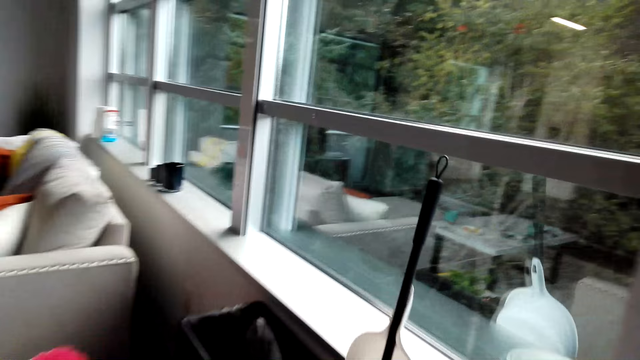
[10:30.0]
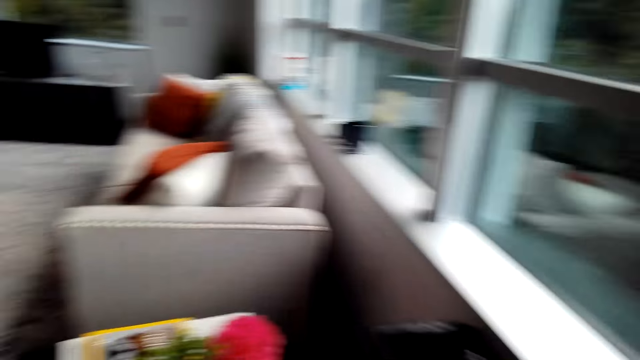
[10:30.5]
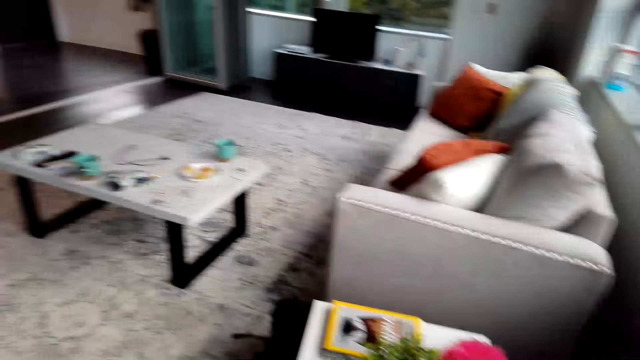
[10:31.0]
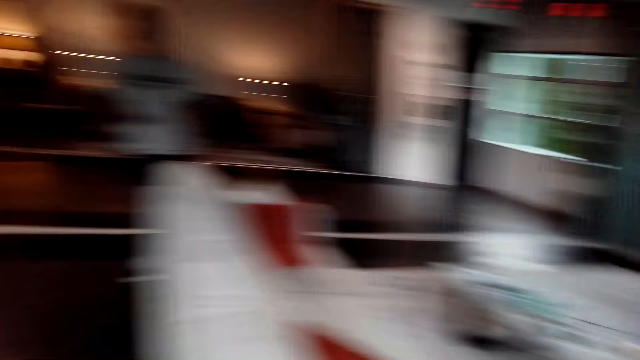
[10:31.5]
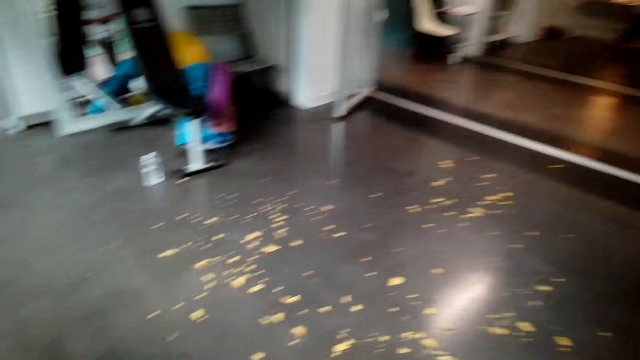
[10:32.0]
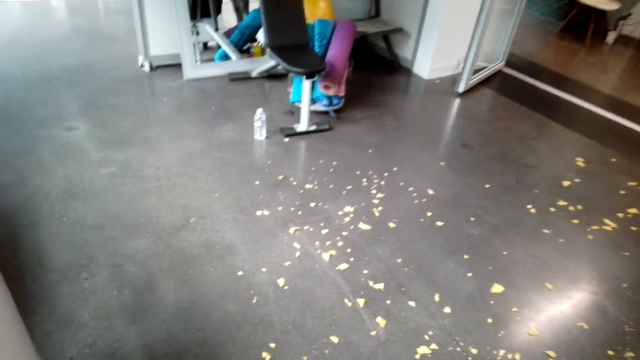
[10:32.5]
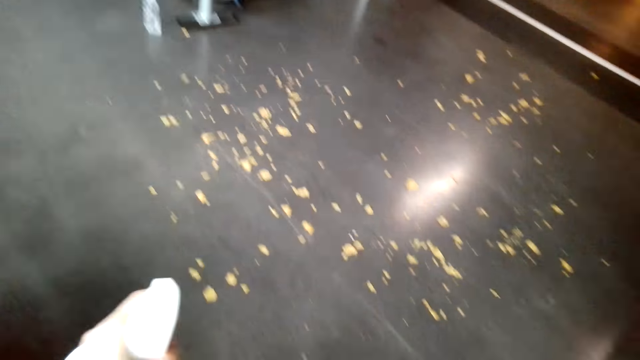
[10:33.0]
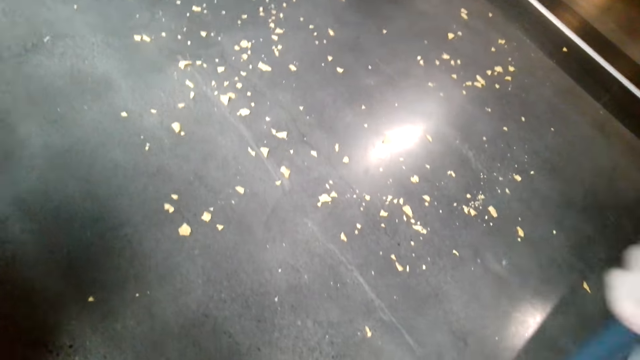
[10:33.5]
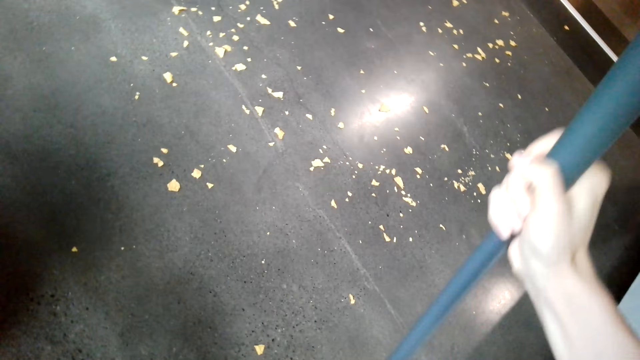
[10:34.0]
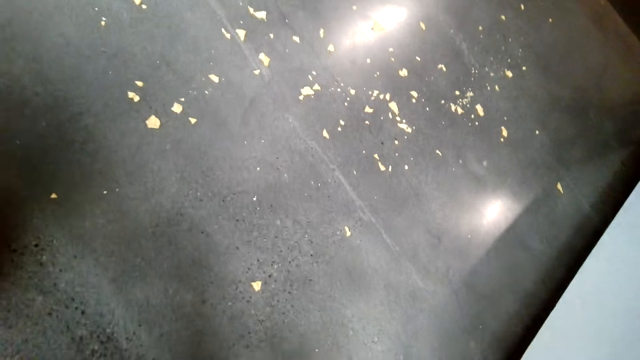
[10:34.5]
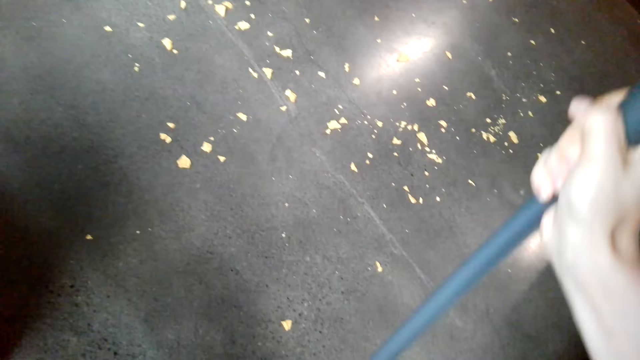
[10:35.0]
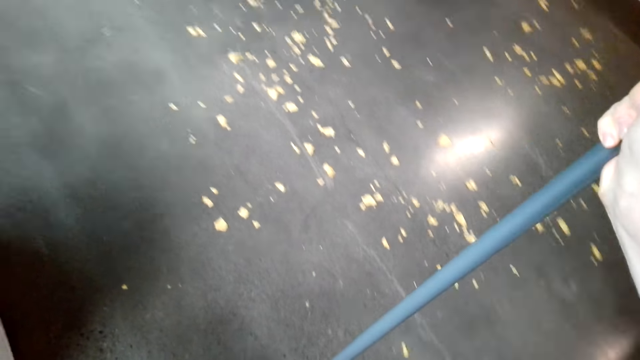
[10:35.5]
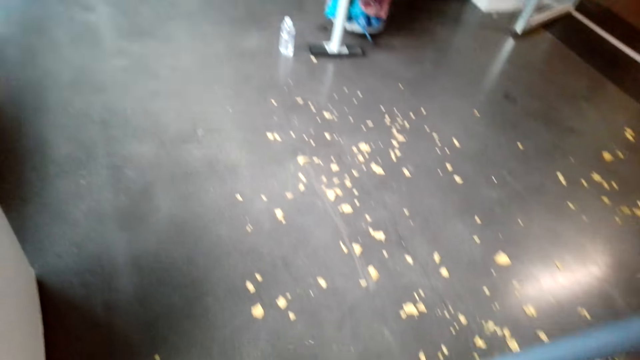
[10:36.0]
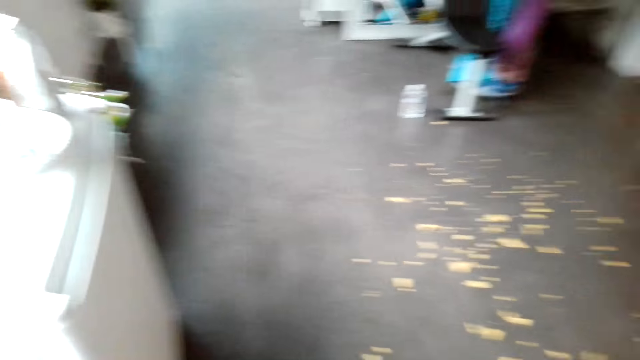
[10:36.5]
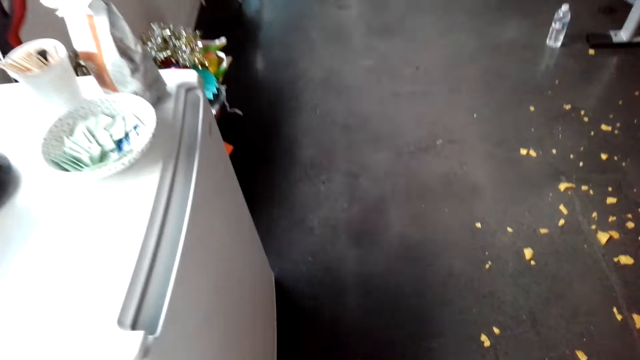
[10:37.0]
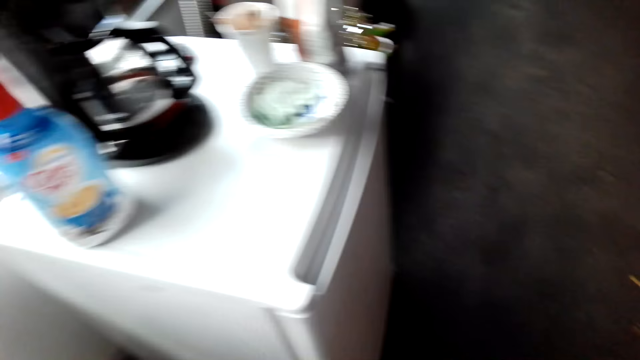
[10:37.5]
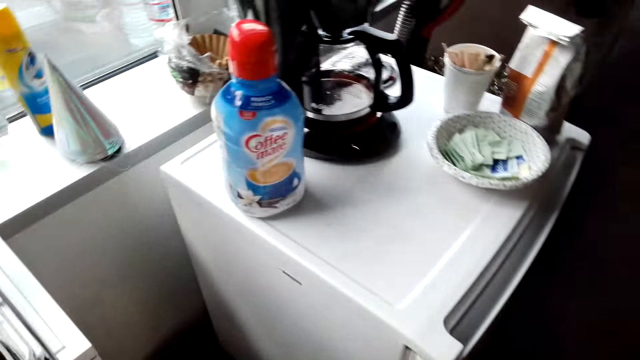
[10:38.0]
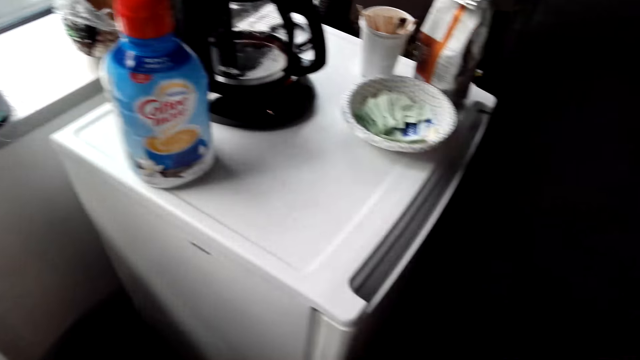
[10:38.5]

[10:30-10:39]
The camera wearer sweeps the floor.

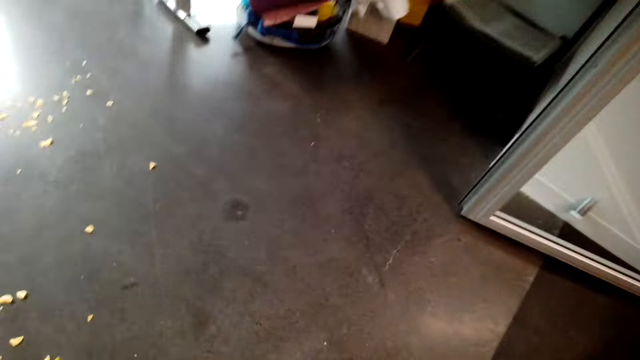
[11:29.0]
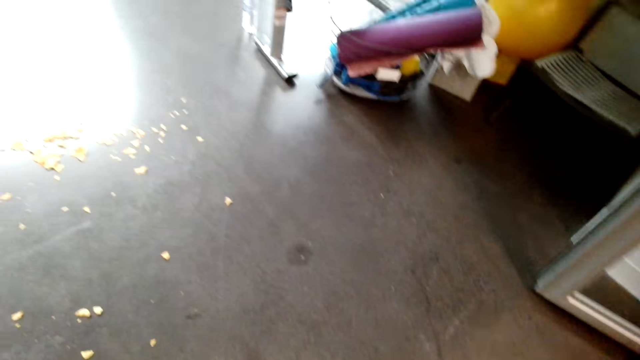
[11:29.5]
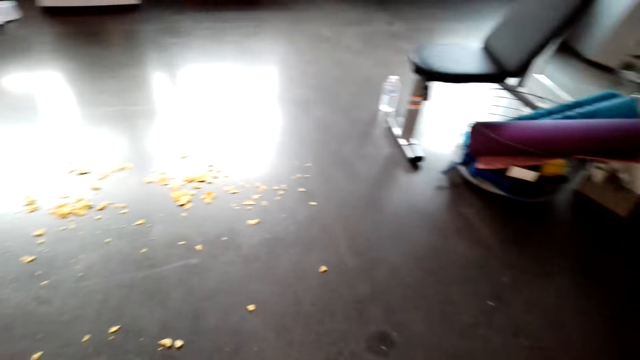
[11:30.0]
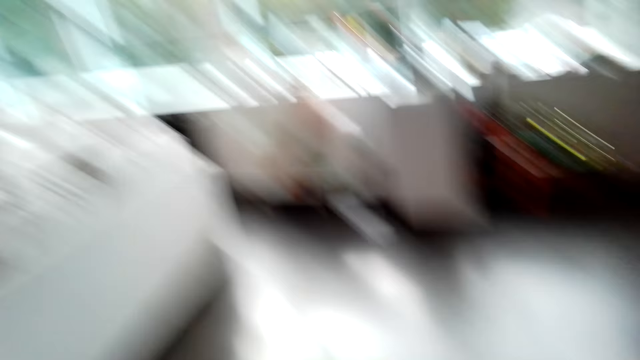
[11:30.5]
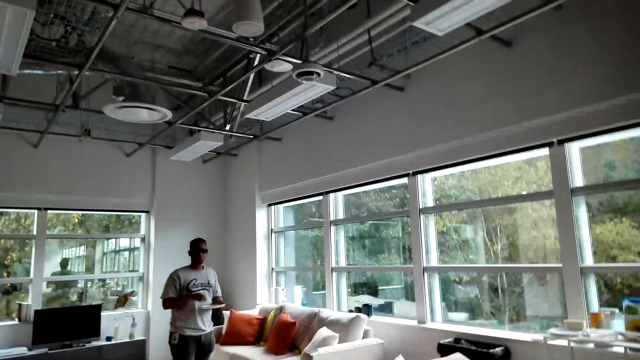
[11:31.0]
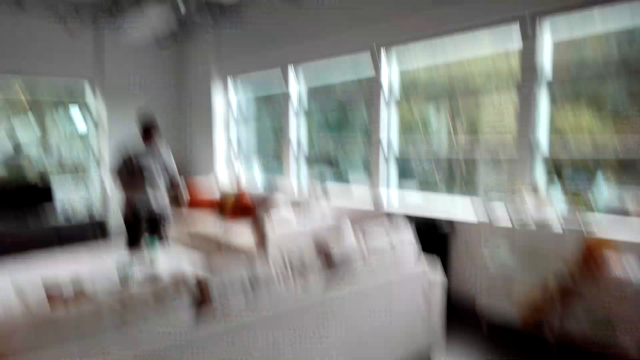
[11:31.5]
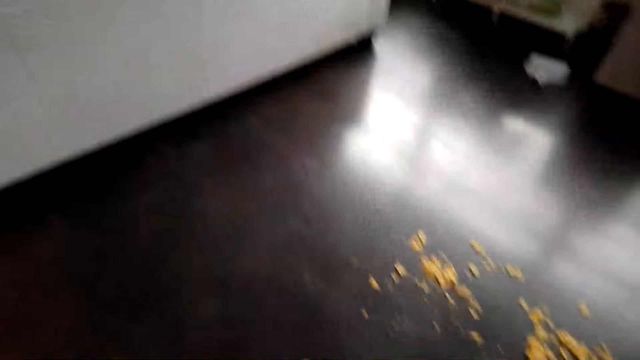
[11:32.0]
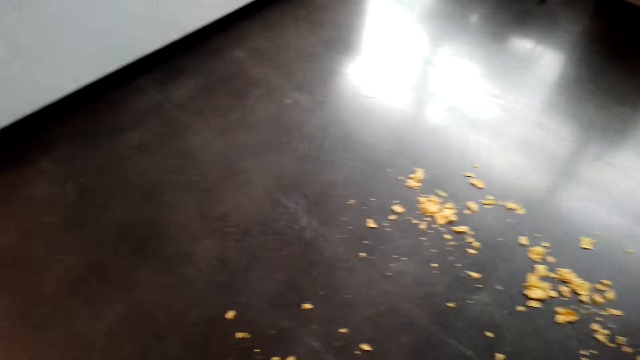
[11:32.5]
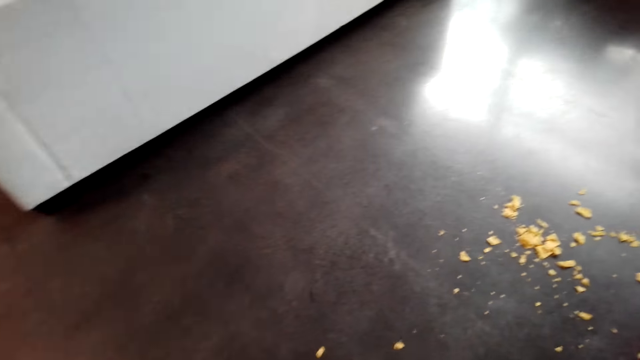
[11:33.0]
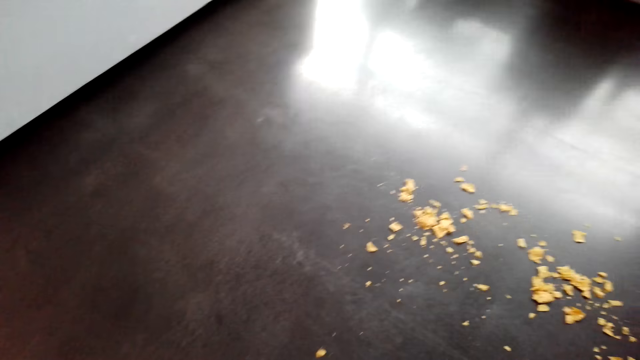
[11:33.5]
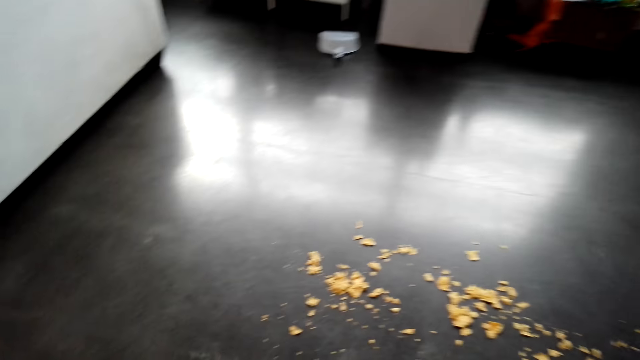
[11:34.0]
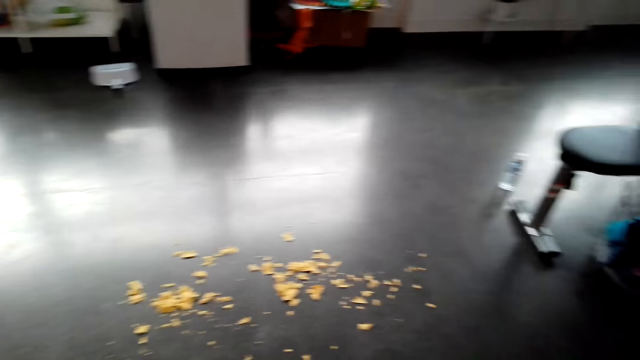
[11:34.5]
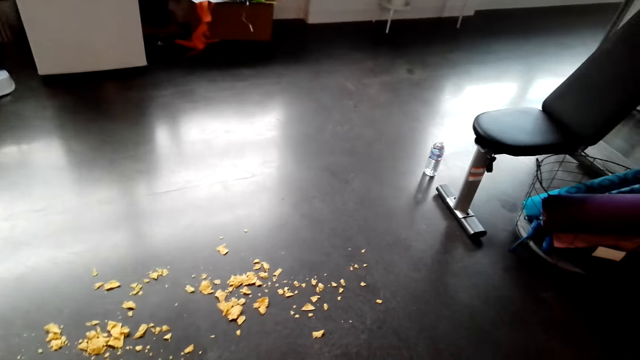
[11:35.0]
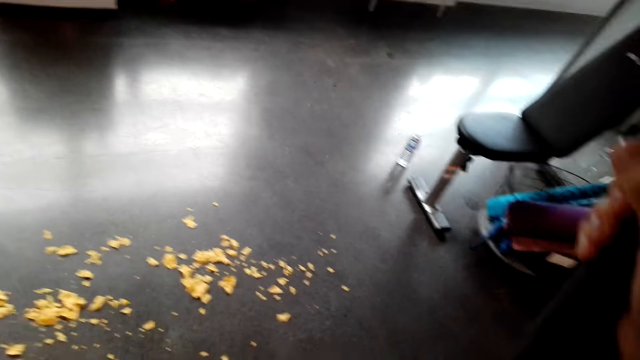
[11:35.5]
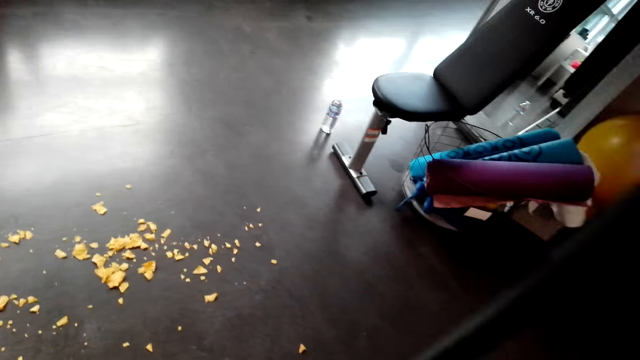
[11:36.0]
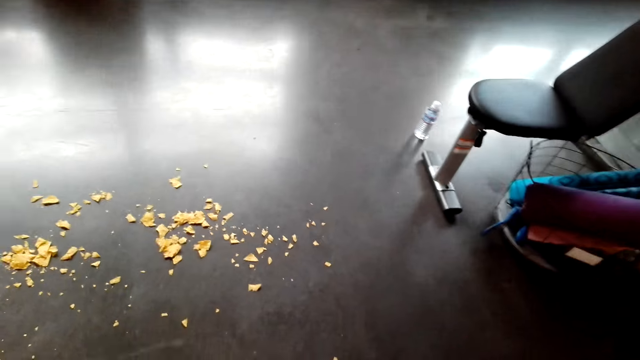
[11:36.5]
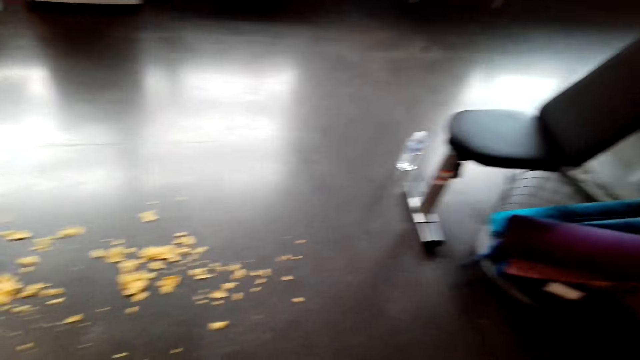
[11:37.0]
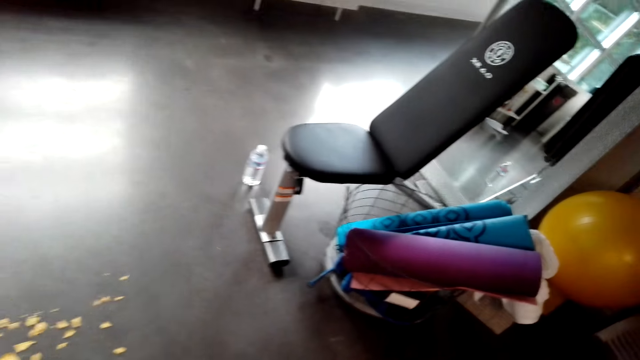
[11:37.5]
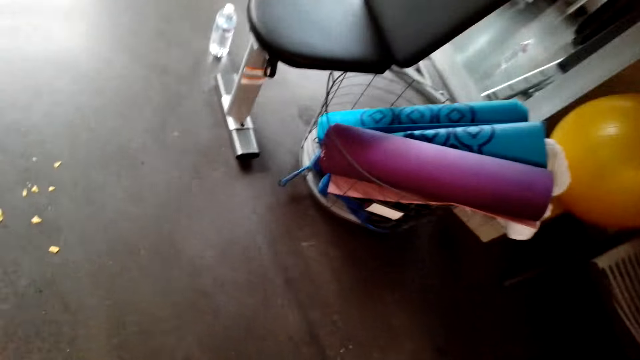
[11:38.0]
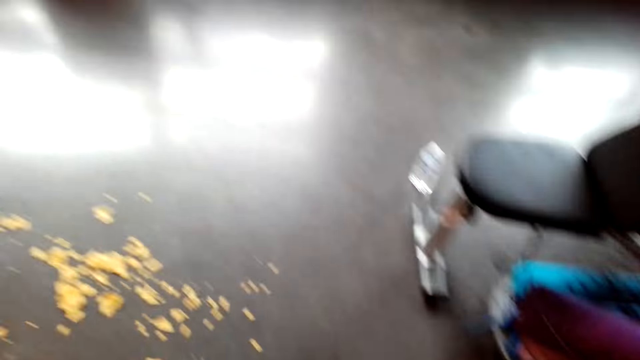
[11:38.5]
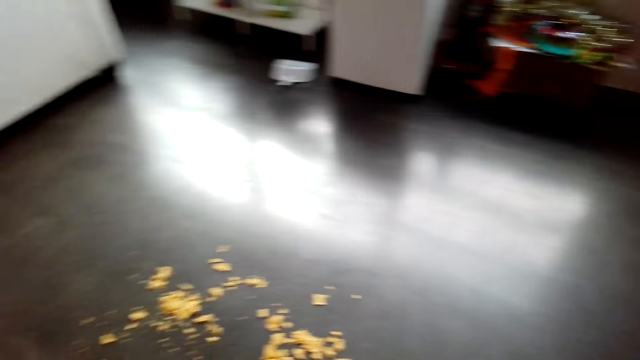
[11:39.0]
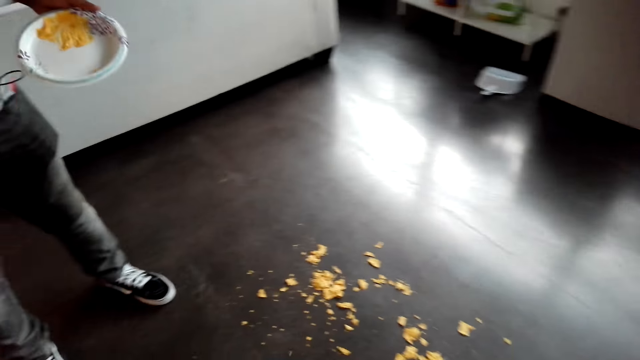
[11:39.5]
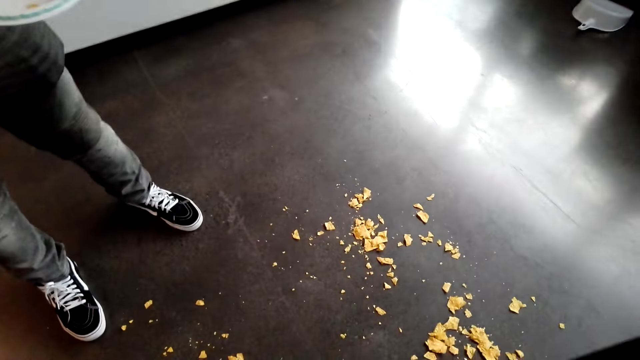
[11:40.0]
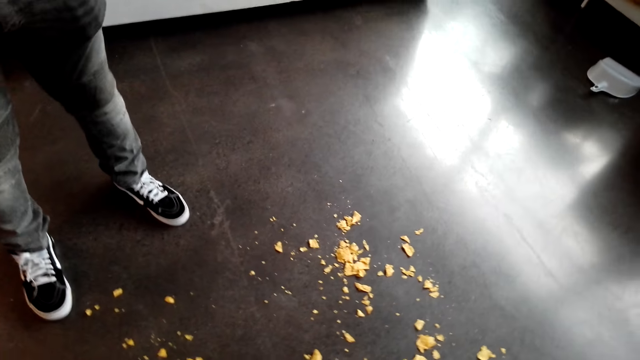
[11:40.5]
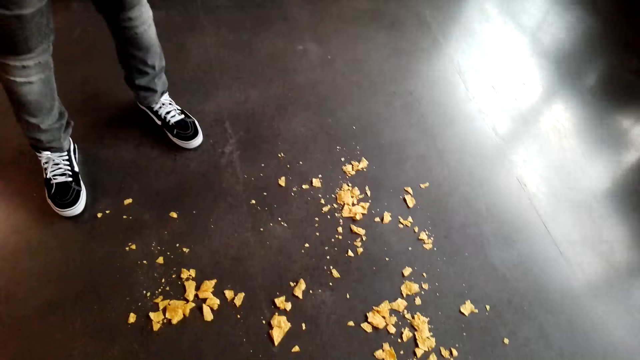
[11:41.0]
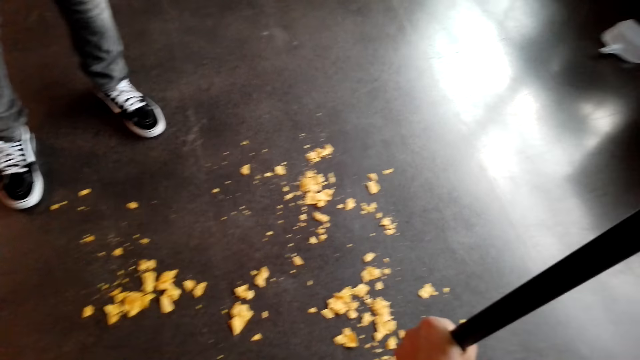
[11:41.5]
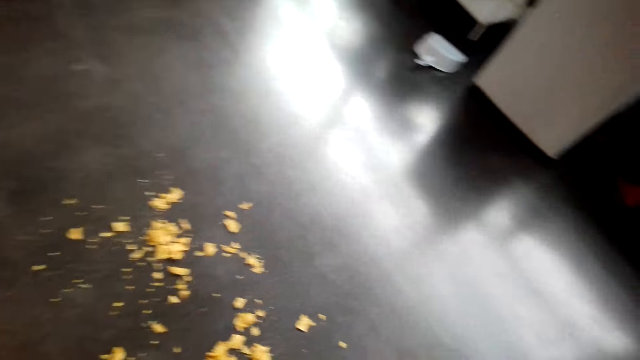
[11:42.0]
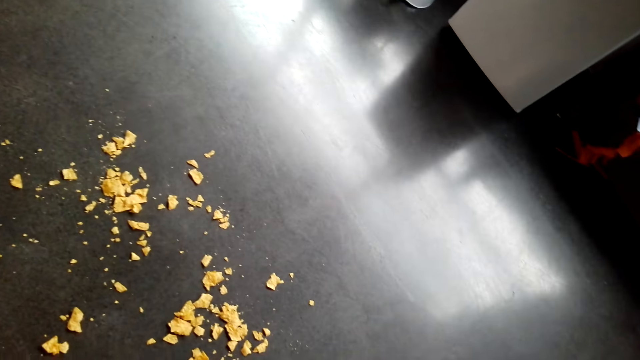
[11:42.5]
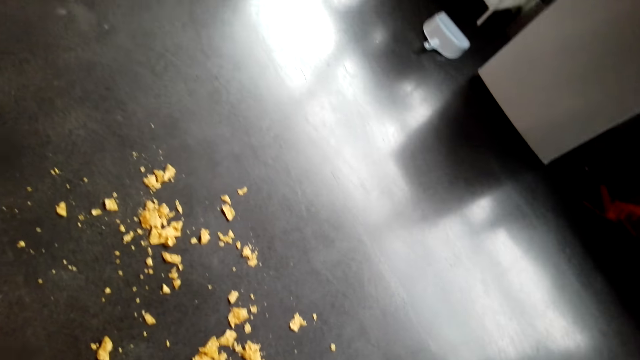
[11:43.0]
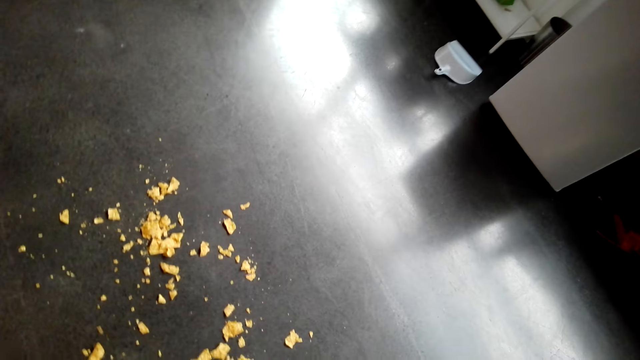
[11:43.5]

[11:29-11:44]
A person walks in the room holding a plate. The camera wearer sweeps the floor. The person stands in the room and moves in the room. The camera wearer sweeps the floor.
